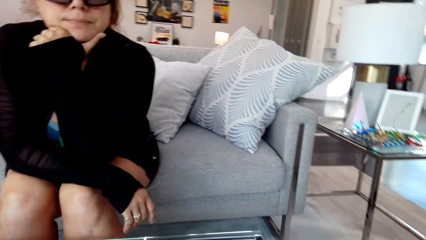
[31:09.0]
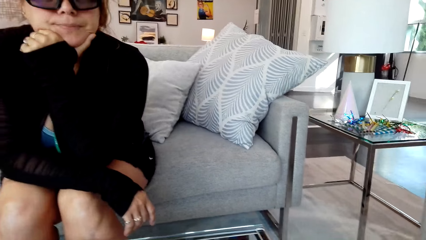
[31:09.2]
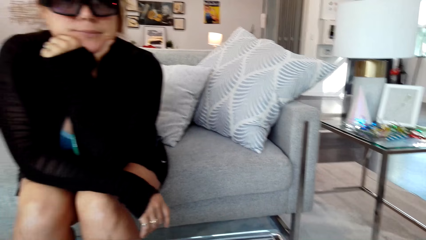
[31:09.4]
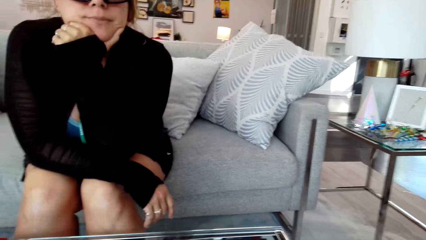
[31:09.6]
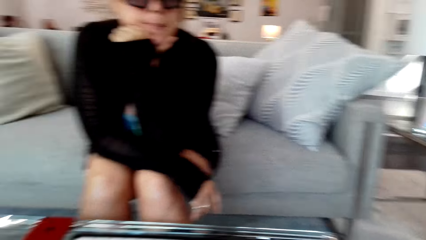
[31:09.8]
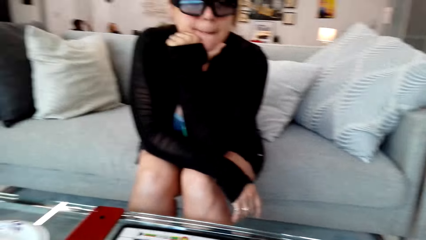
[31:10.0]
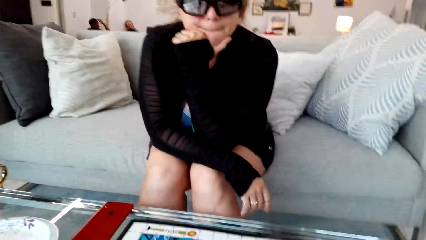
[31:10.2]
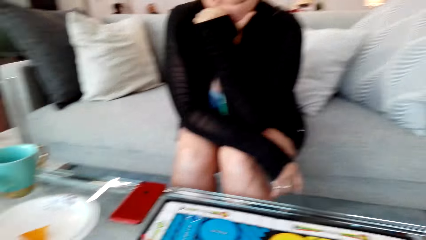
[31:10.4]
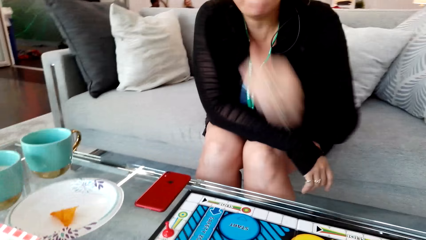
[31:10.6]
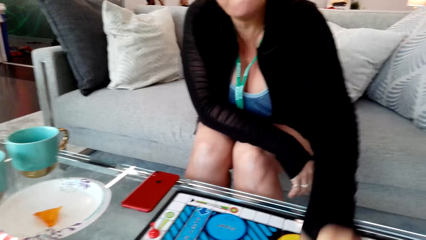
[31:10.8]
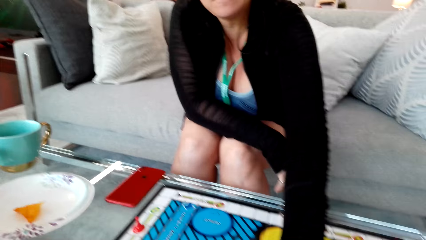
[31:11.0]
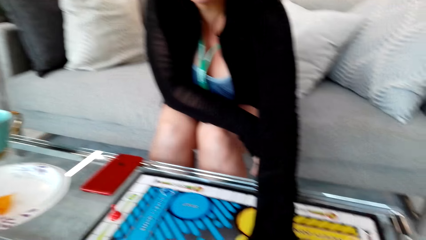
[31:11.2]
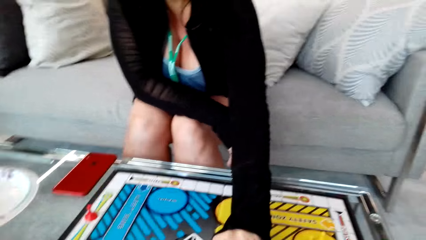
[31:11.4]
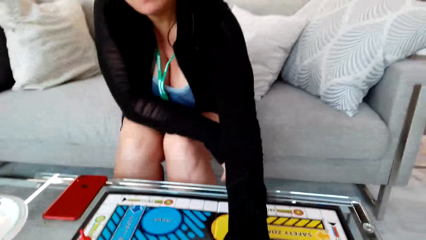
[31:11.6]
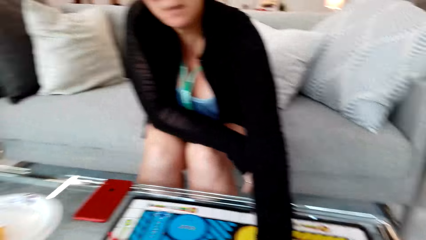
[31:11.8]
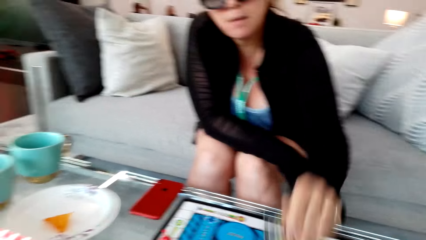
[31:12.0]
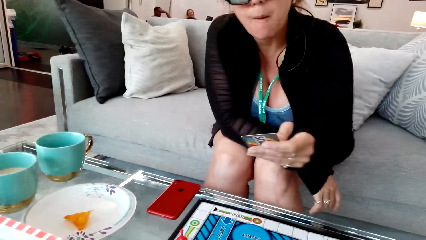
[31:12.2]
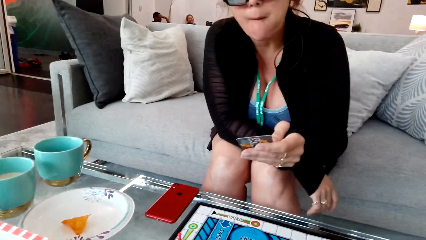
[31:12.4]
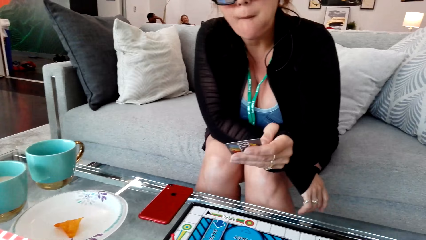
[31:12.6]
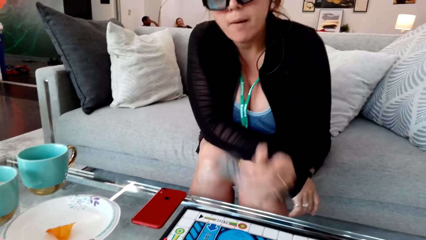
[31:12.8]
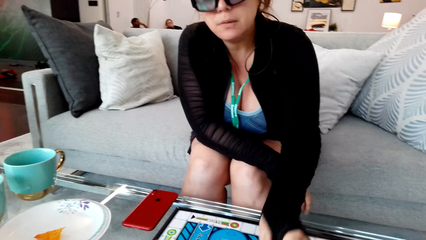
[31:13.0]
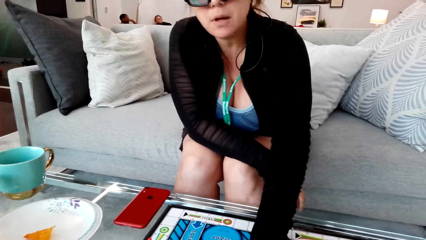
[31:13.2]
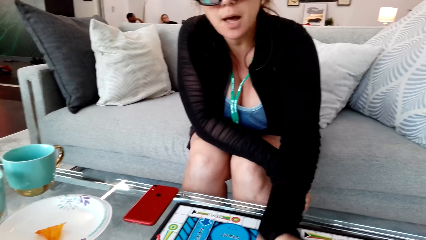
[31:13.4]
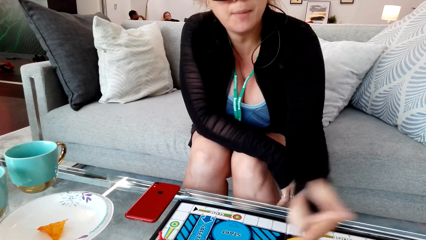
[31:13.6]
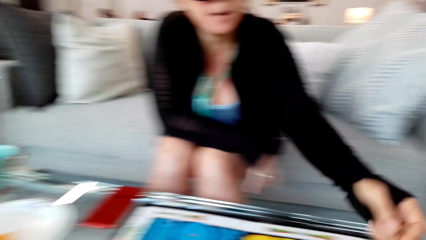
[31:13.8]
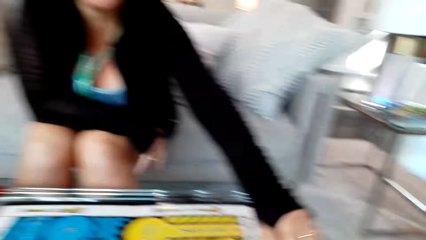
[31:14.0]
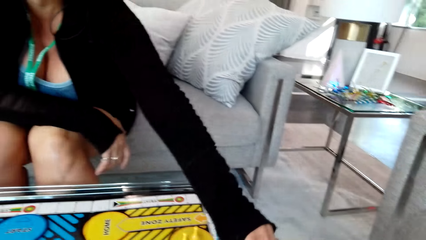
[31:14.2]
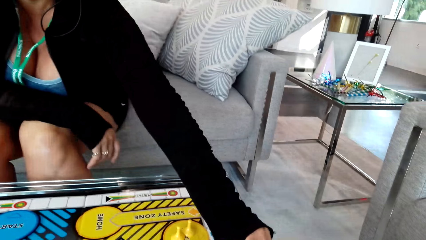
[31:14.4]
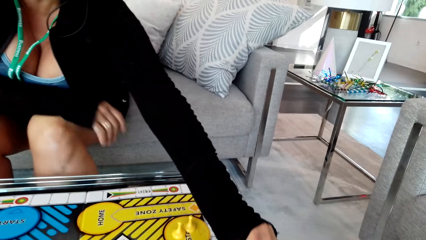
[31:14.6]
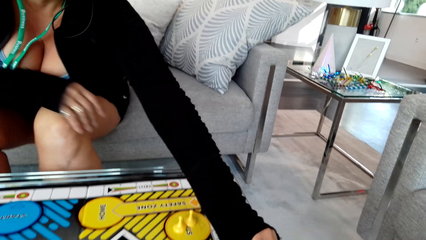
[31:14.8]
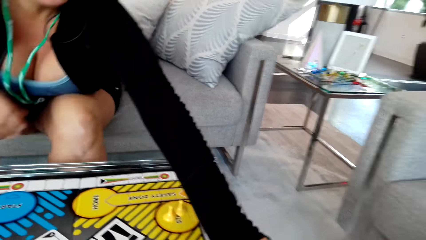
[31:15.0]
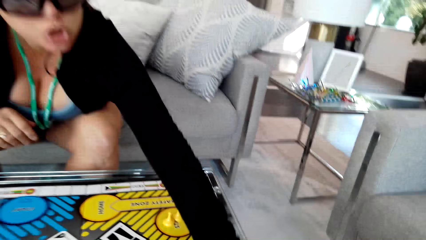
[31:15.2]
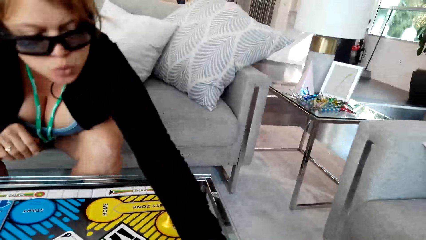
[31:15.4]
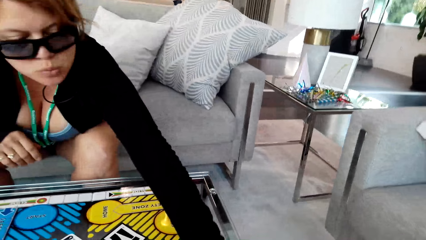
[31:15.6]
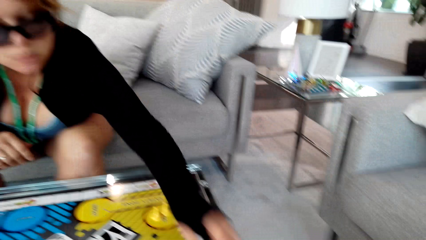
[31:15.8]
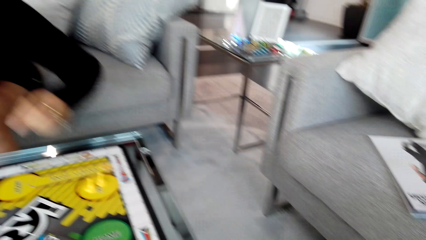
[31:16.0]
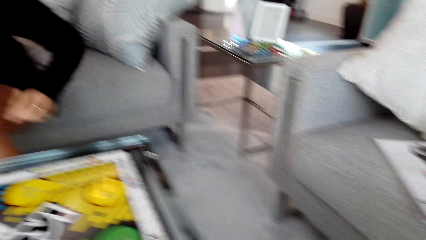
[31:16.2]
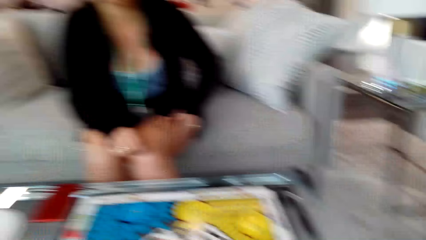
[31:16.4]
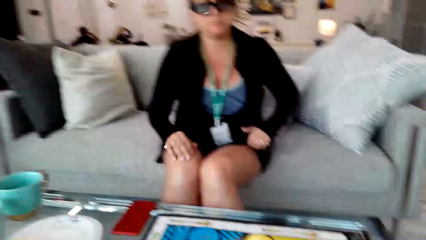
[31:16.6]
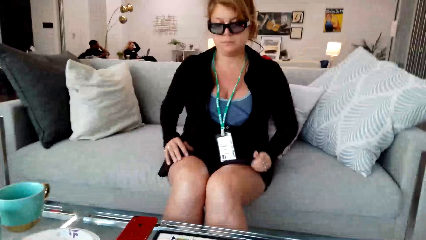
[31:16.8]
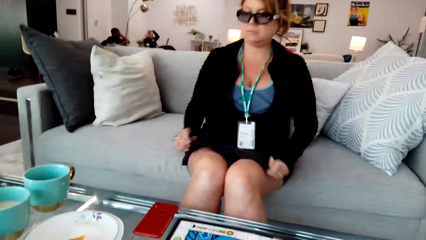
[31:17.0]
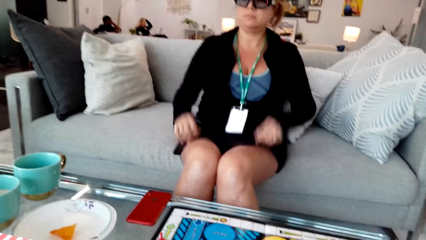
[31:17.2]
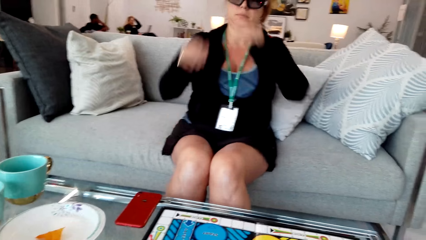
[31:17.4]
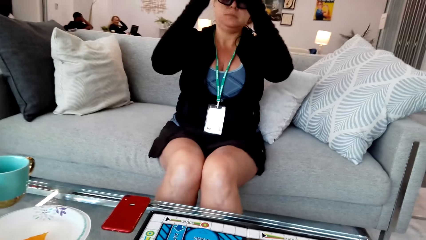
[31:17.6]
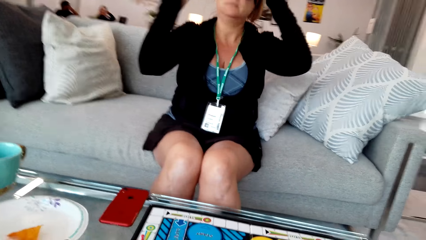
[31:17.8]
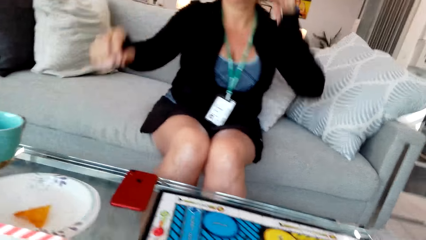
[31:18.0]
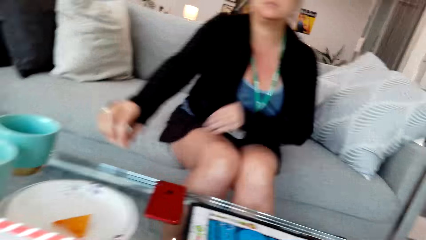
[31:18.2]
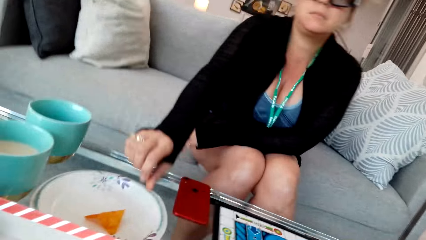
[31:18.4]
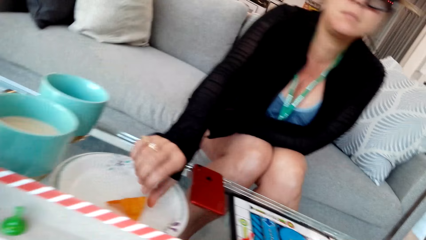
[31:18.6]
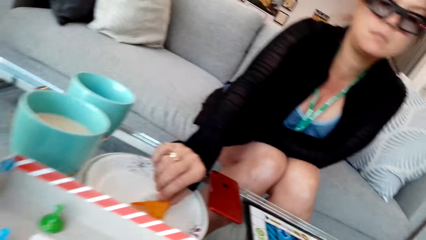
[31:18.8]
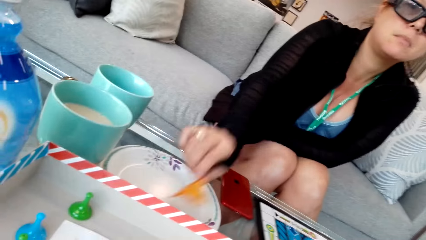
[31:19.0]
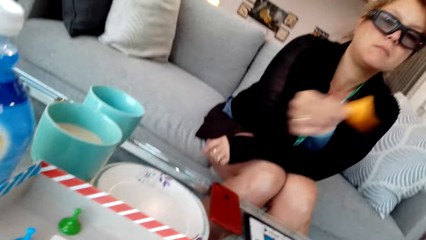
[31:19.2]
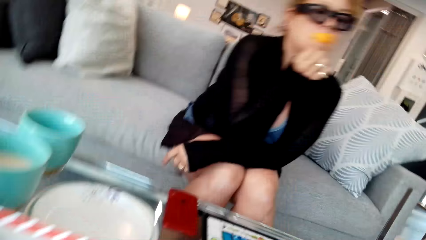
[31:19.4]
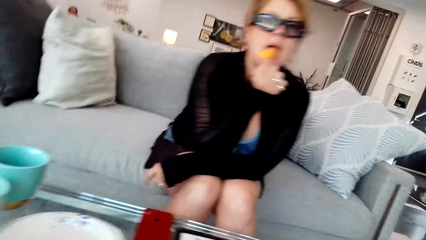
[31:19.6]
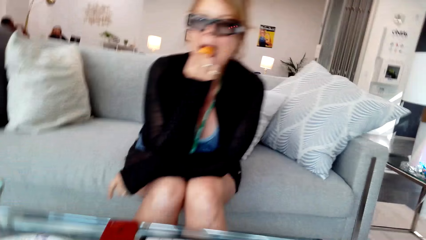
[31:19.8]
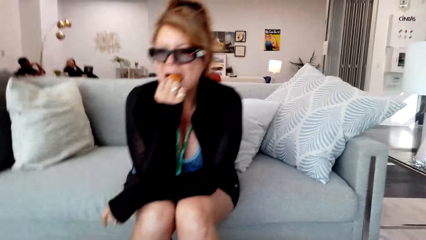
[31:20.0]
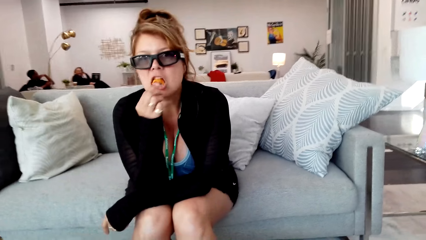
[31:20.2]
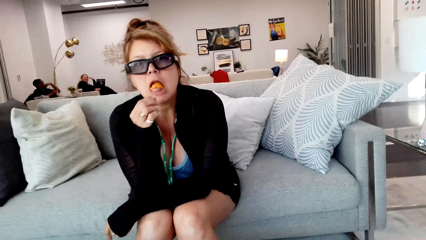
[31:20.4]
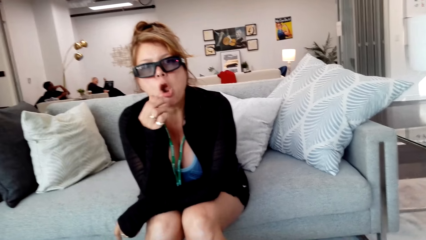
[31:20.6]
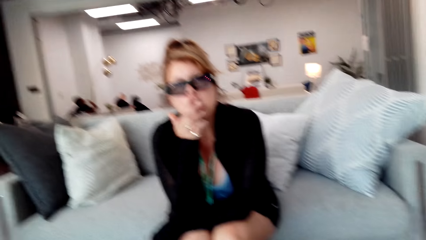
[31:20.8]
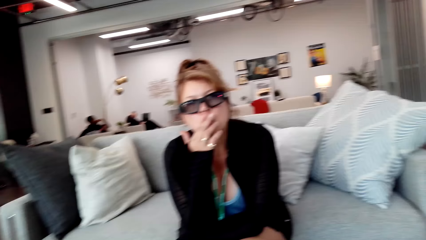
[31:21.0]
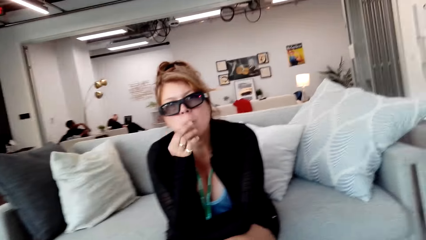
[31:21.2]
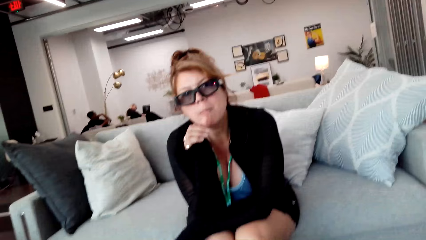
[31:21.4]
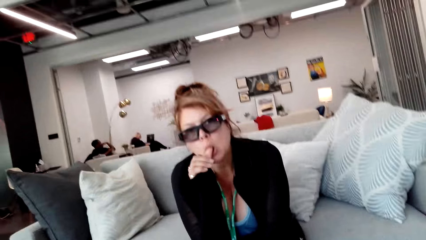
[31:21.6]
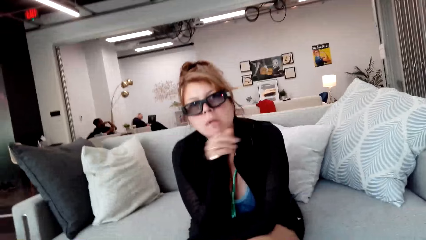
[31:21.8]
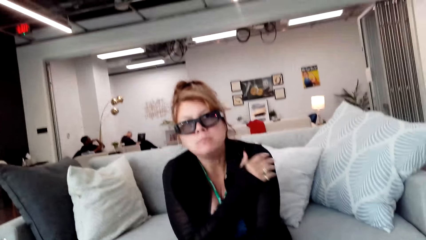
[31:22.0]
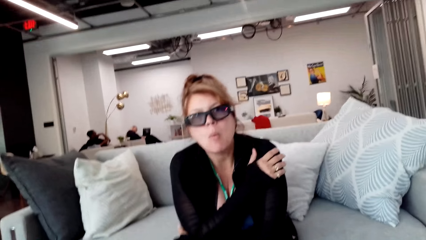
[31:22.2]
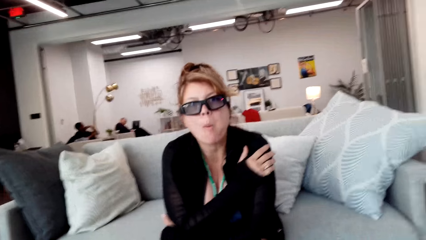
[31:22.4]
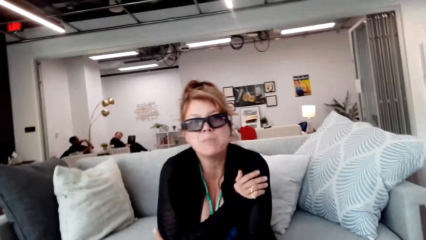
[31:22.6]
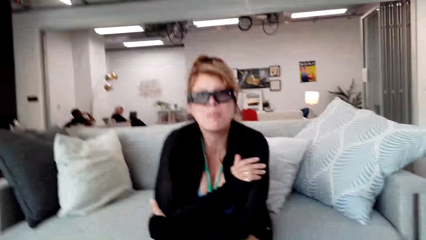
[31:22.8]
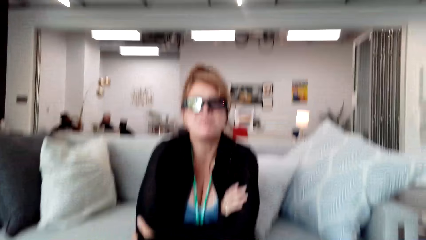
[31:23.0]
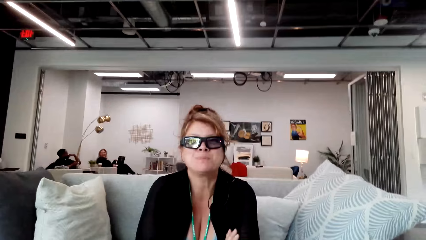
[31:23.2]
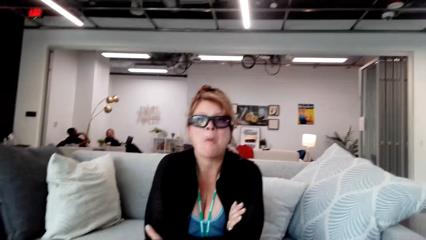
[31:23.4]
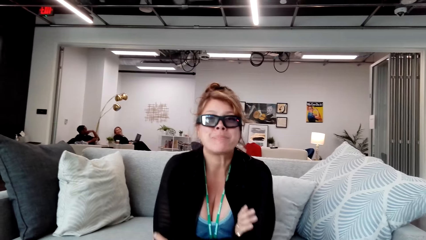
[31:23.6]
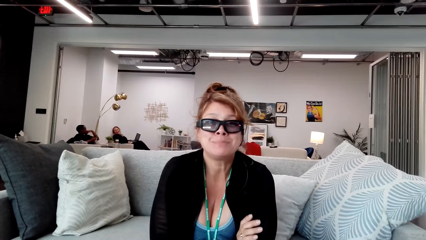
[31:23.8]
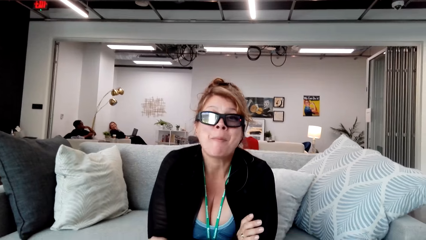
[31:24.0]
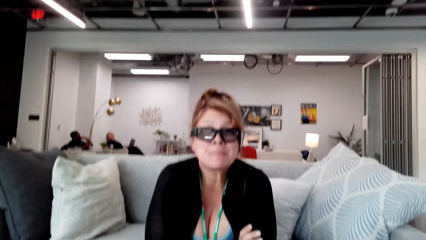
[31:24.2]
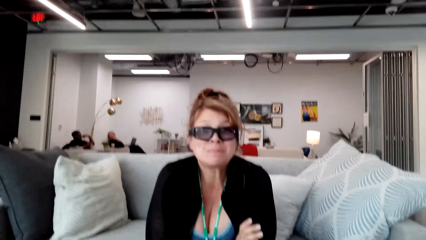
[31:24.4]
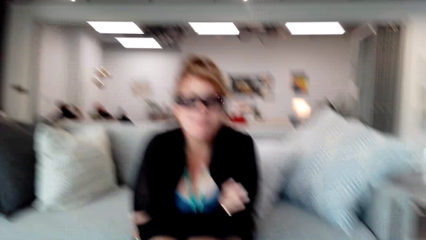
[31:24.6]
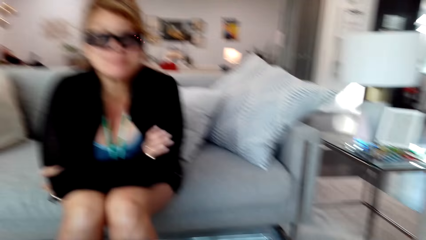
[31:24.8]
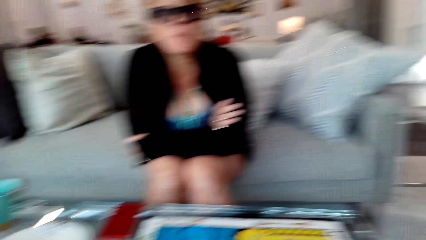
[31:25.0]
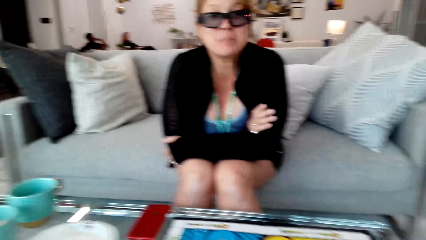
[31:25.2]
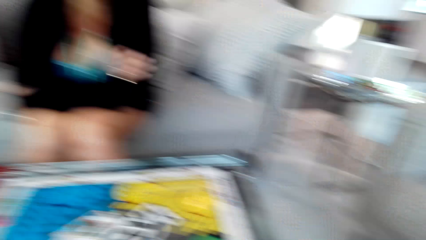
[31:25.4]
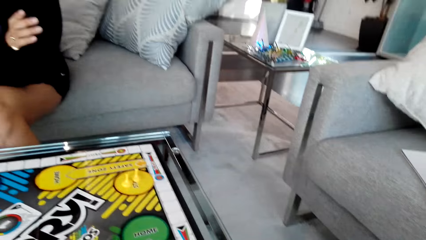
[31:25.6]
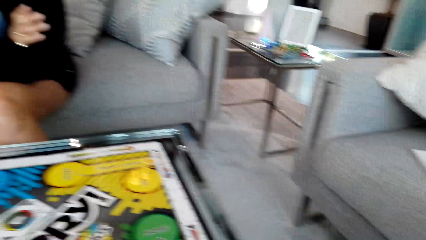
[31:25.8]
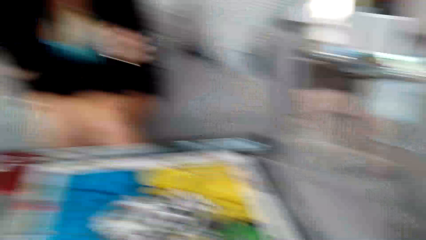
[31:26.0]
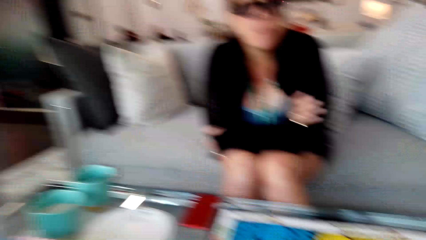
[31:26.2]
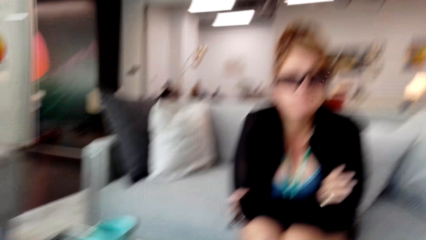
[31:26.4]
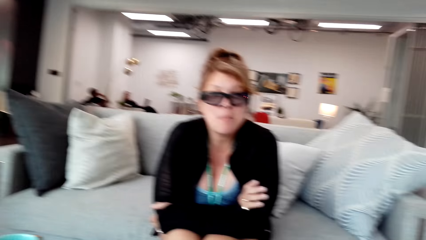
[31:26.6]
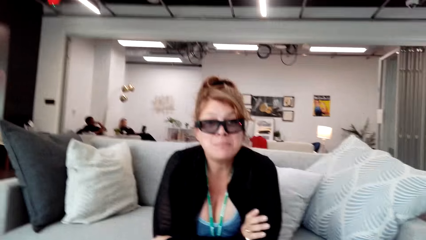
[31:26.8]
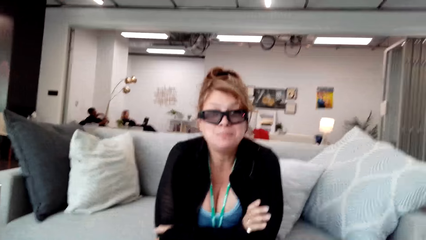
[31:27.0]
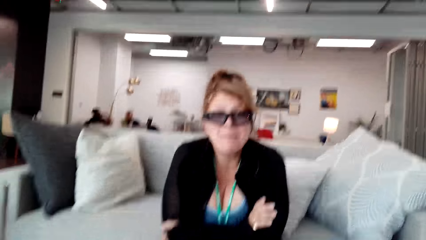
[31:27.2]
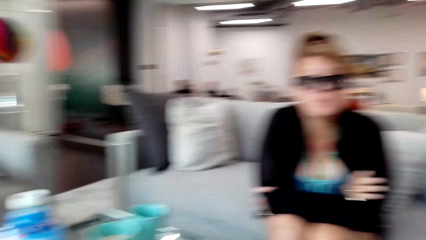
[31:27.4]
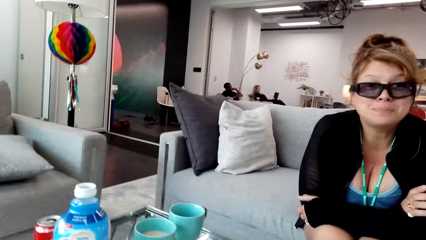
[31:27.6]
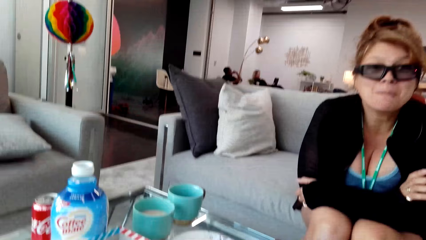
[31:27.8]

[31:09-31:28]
The woman picks the card. The woman puts the card on the board. The woman moves the clip. The camera wearer converses with the woman. The woman touches the face. The woman picks food or chips in the plate. The woman eats the chips. The camera wearer converses with the woman. The woman folds the hands.
